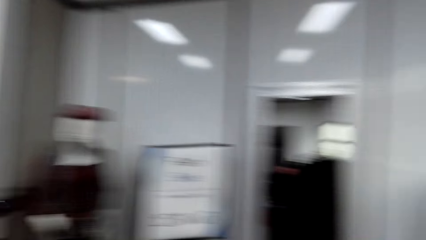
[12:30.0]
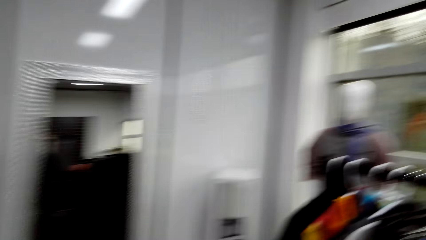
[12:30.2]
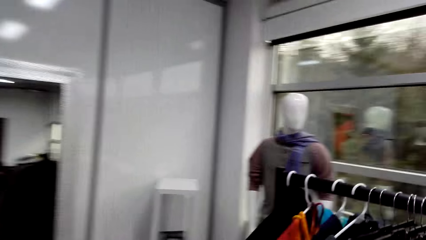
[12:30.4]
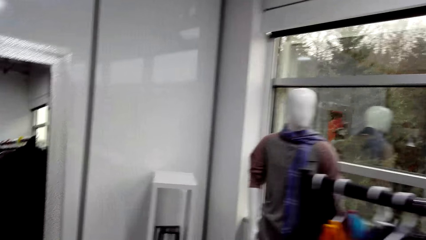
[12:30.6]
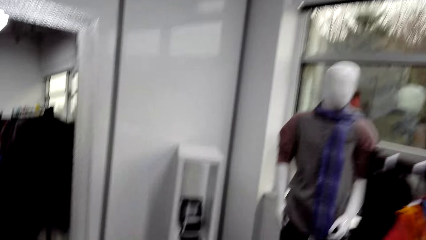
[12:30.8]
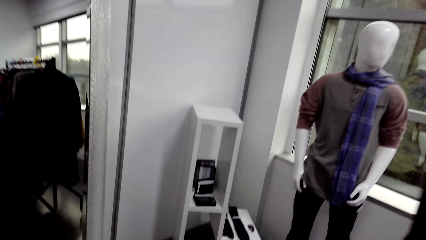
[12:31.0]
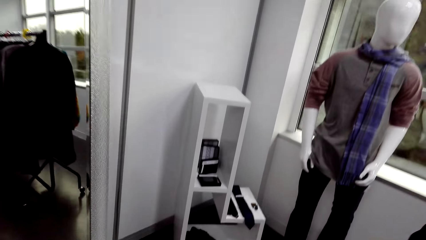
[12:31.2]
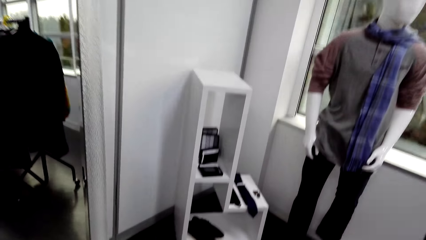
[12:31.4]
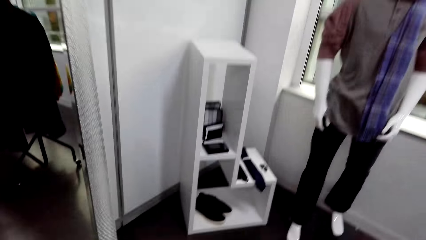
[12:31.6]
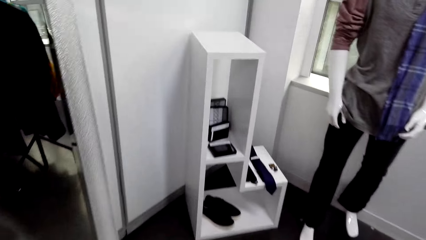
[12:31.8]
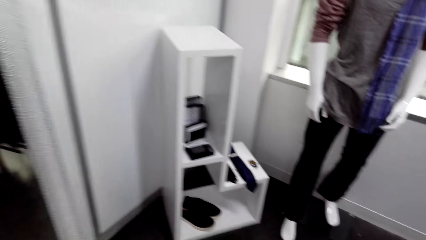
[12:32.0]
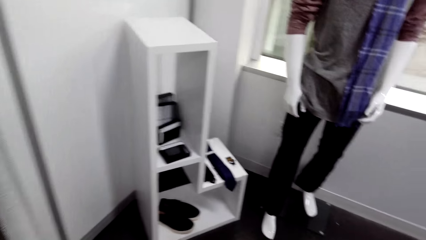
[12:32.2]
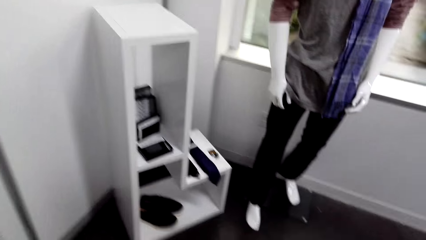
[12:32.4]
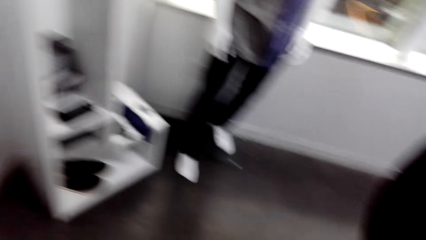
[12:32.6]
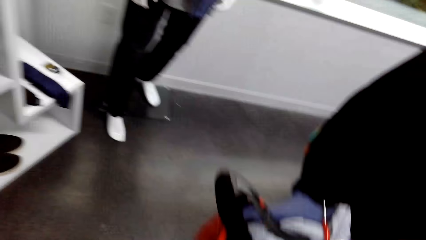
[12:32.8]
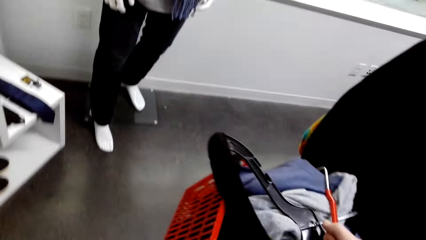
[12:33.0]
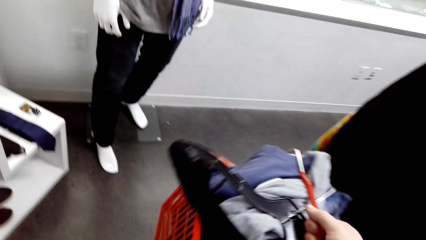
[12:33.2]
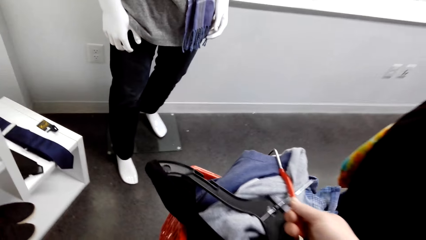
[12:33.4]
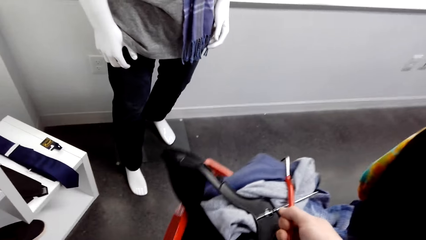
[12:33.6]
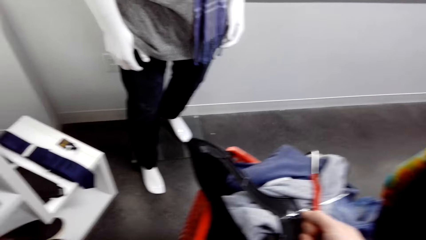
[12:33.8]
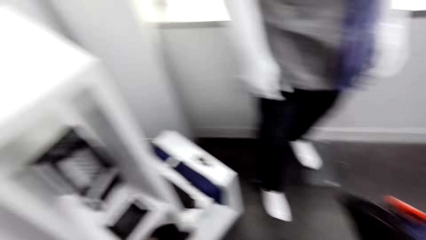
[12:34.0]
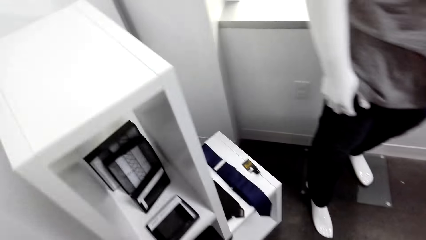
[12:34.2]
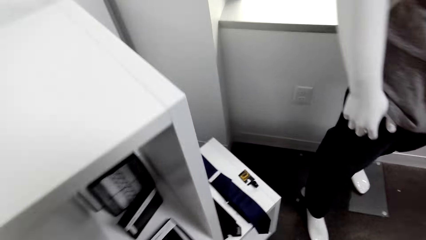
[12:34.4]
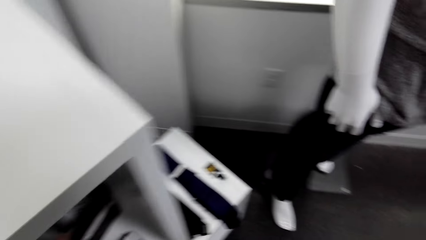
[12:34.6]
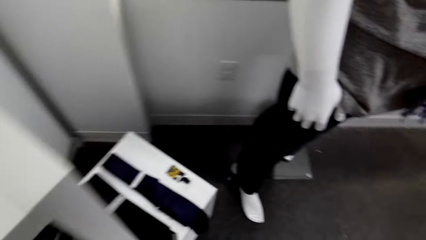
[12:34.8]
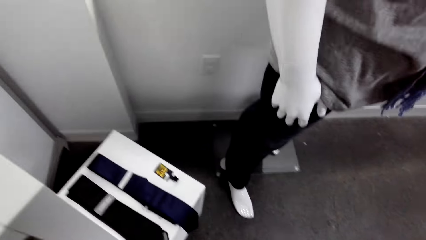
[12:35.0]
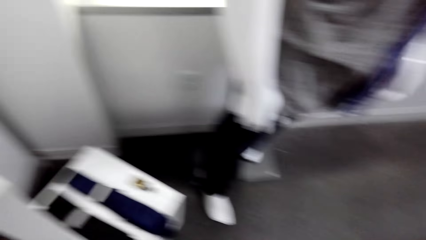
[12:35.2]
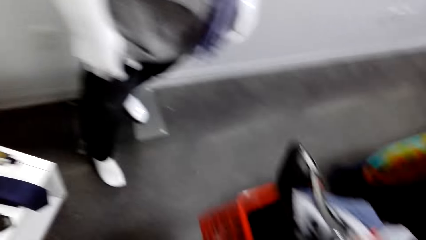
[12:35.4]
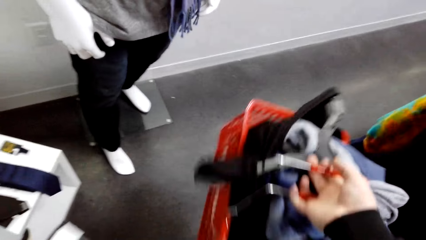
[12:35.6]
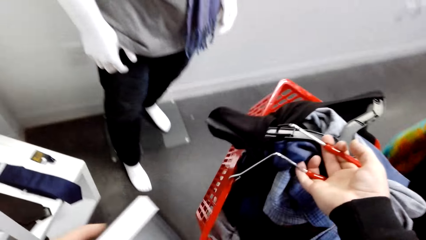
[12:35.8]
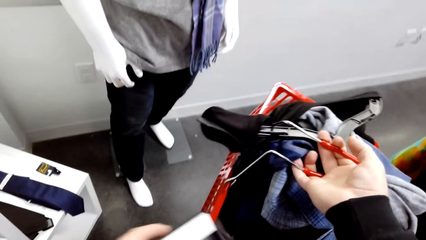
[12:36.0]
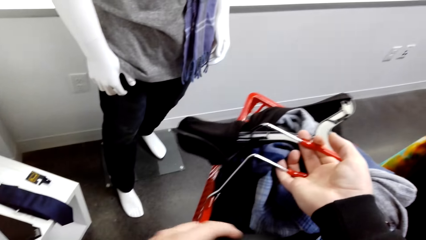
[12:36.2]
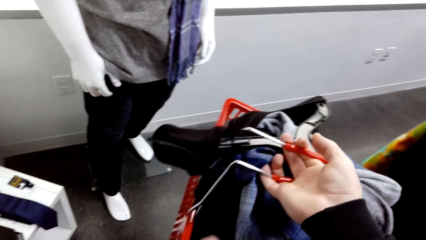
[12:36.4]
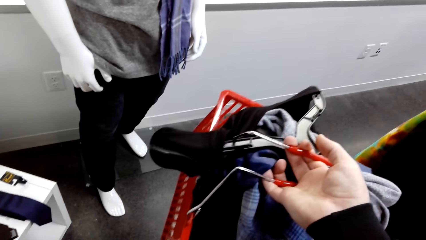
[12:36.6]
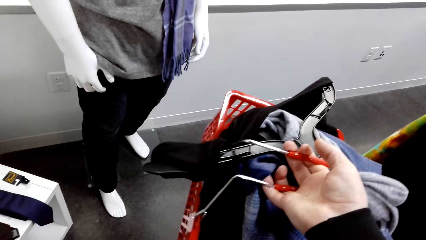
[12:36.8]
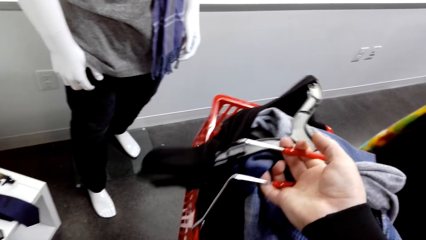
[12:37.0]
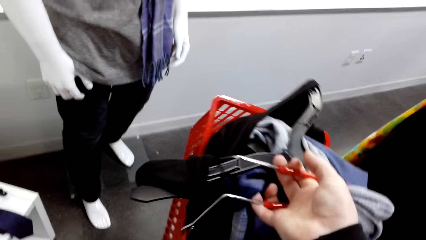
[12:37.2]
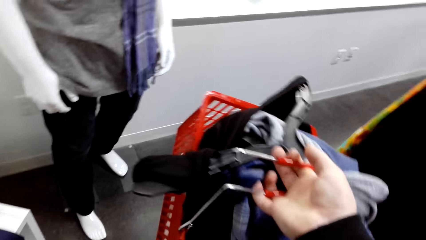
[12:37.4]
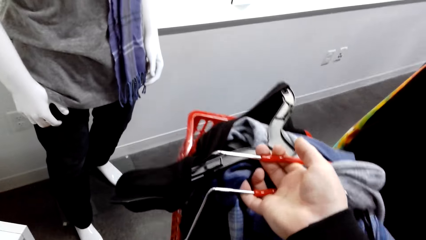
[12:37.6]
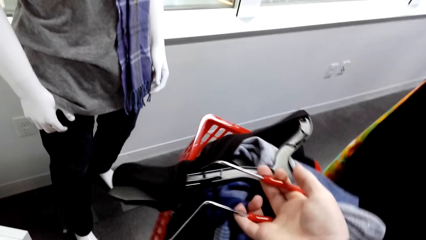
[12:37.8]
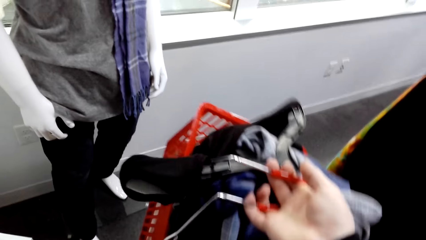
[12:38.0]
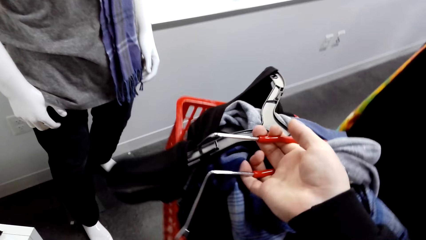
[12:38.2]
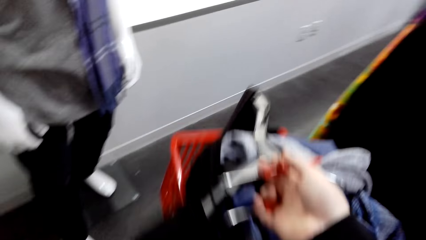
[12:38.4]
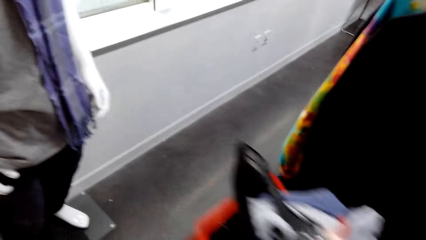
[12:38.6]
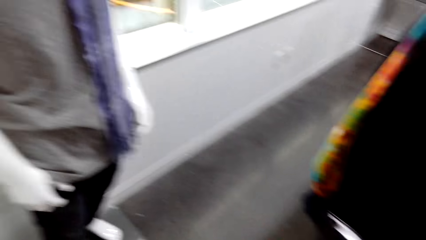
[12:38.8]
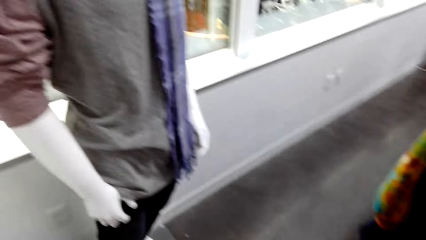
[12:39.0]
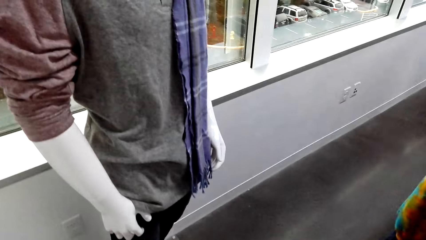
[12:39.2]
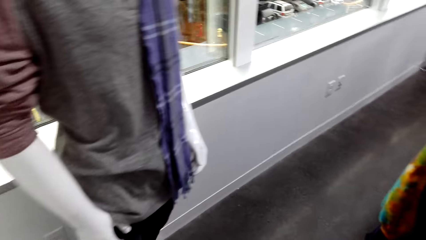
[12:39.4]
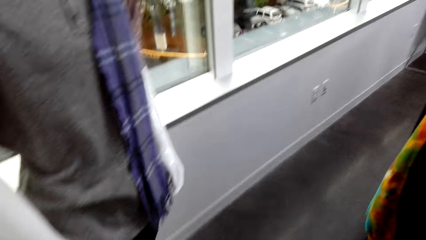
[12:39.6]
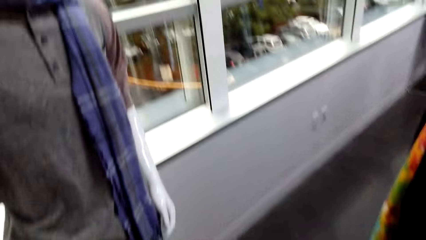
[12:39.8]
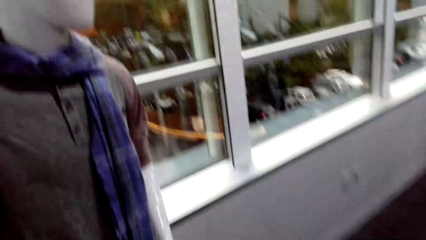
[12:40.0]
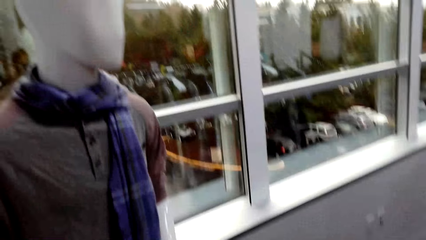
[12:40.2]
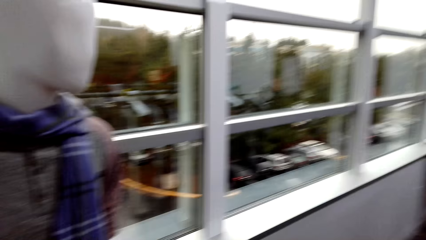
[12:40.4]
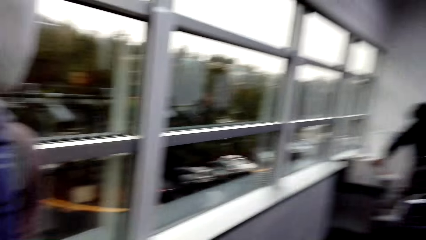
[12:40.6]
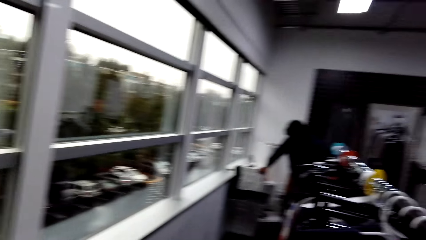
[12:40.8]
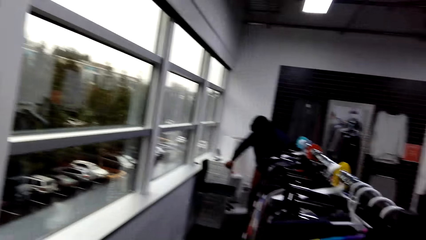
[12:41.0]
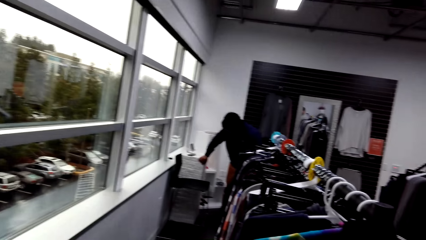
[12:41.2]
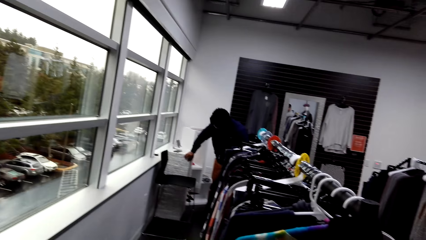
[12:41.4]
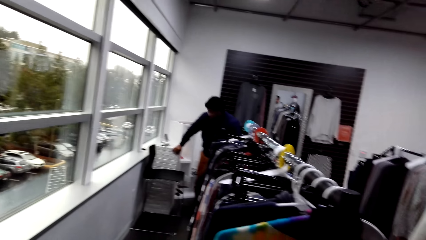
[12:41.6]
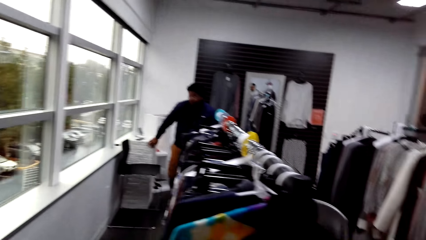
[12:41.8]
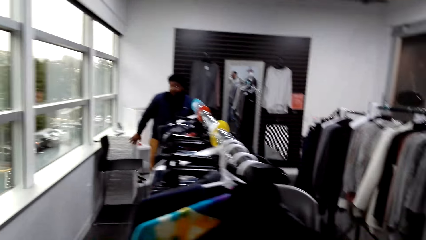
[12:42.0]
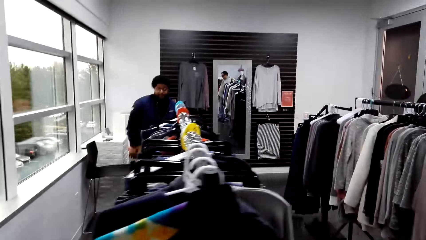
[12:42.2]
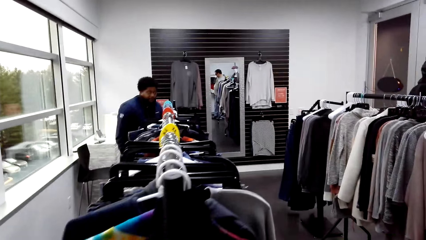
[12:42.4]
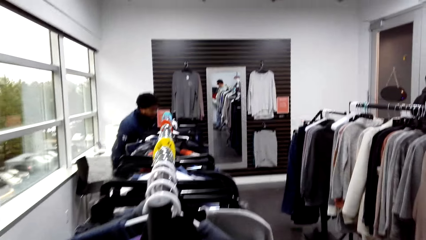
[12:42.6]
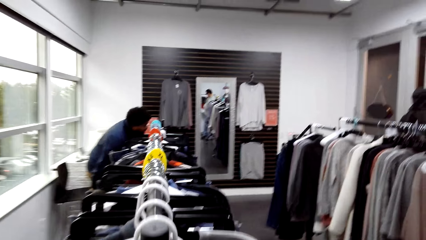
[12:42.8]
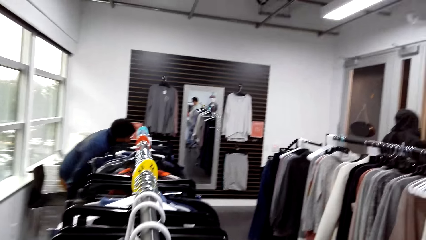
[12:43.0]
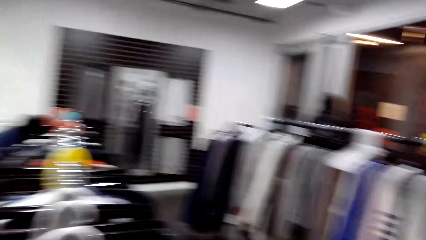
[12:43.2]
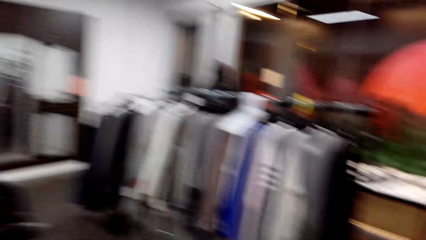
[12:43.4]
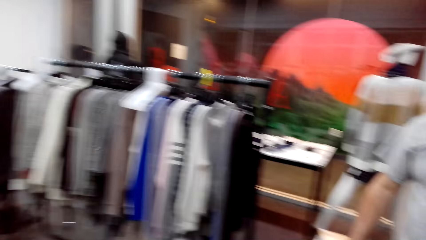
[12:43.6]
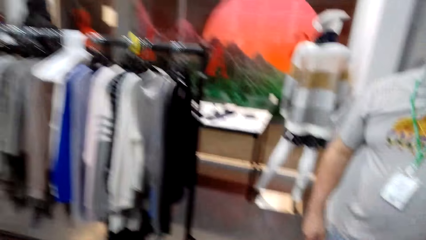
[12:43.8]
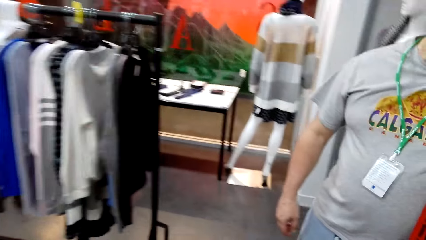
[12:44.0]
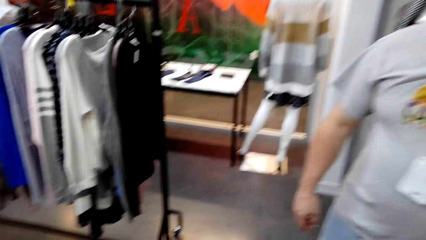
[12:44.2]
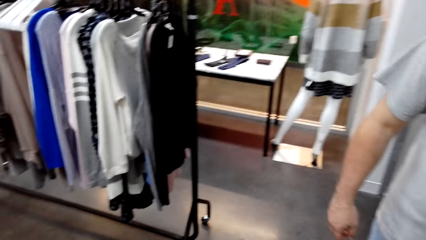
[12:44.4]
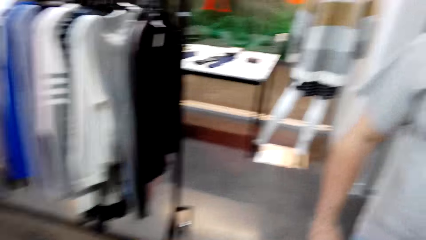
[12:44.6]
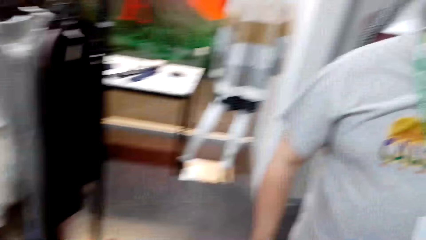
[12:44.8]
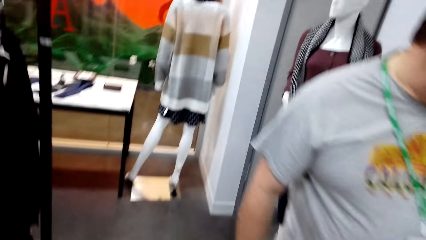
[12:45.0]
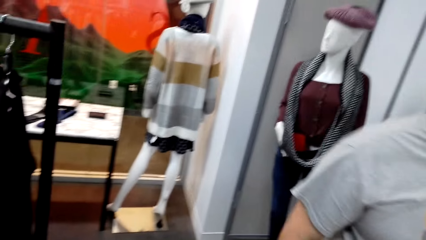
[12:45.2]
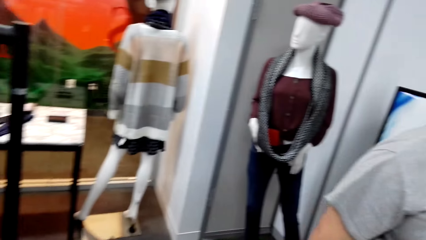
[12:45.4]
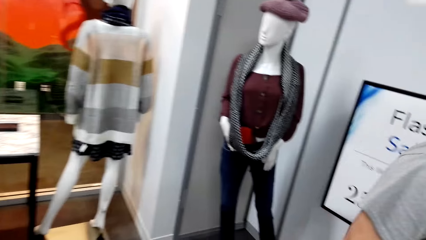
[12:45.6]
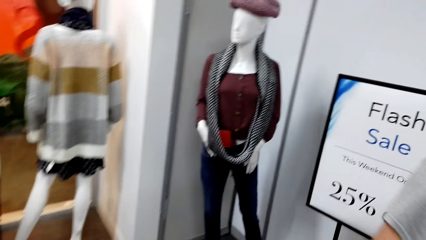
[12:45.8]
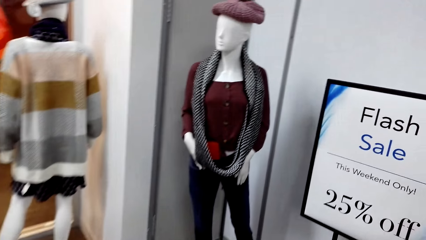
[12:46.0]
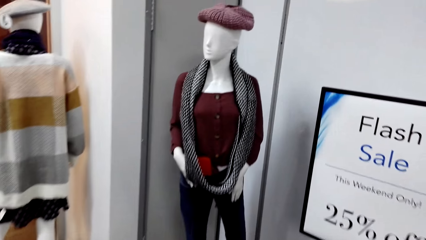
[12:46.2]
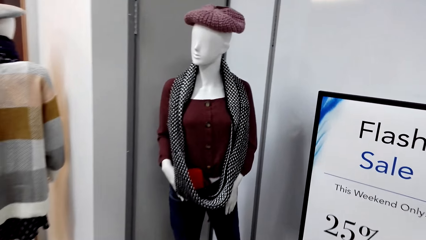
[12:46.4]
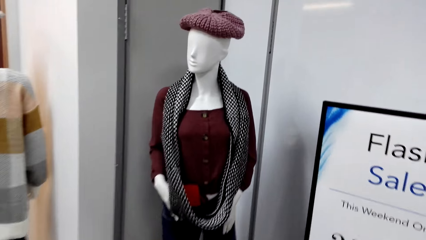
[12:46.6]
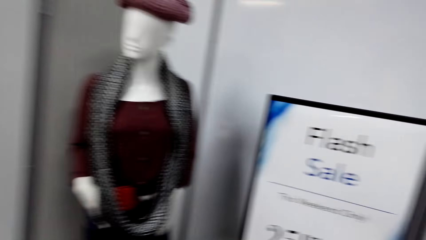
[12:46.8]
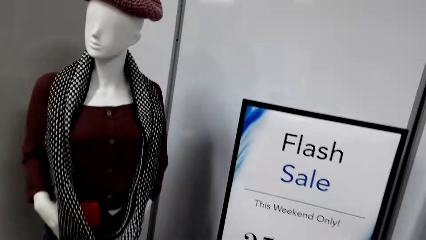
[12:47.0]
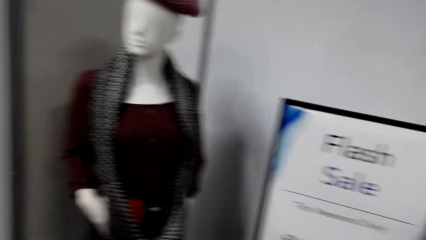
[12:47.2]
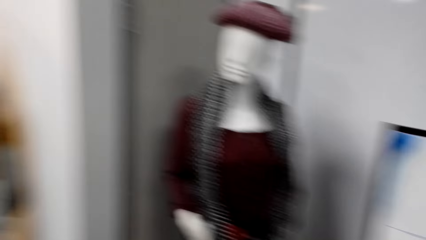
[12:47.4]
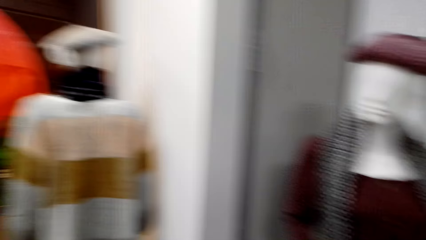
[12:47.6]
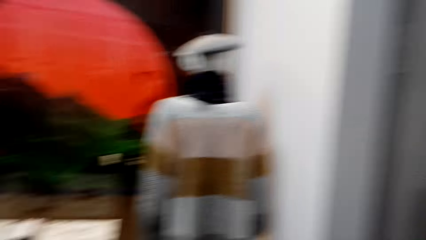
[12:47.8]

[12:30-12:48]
The camera wearer looks around, holds a basket of cloths, and raises the basket of cloths. They compress cloths in a crate along a cloth rack. They carry the crate along racks. They walk around the boutique. A man sits on a seat in the room. Another man walks past the camera wearer in the room. The camera wearer walks in the room.
